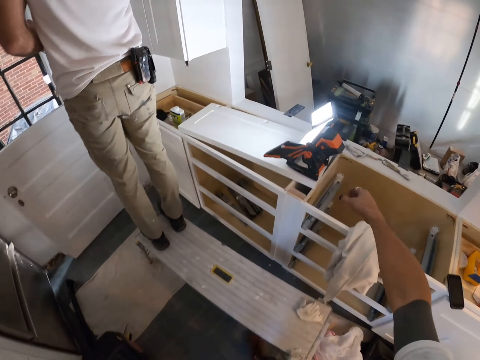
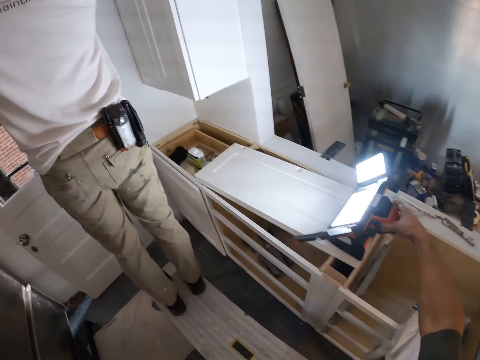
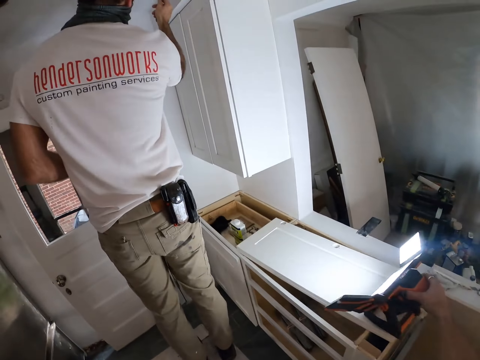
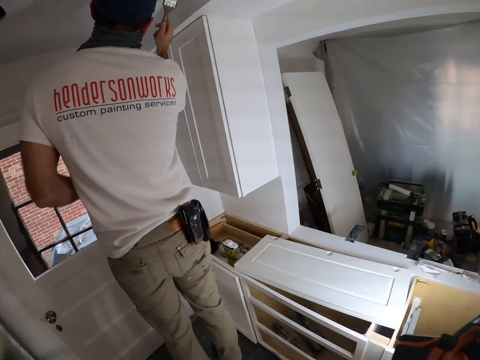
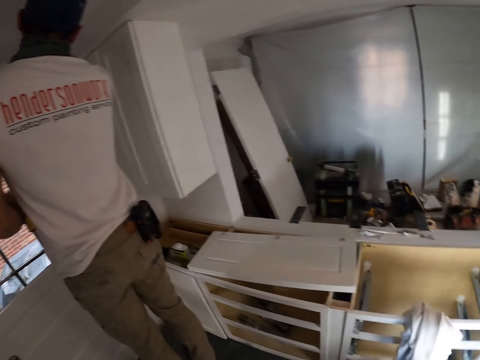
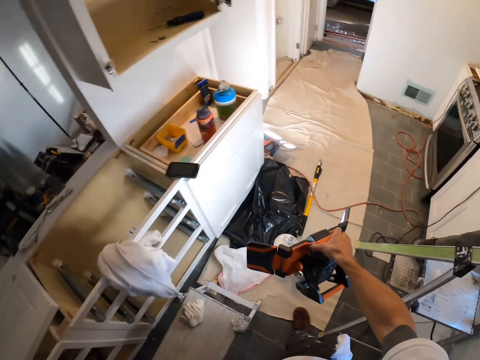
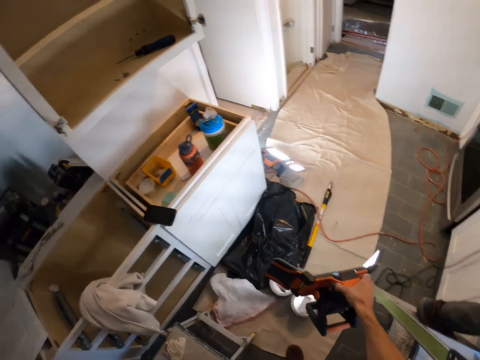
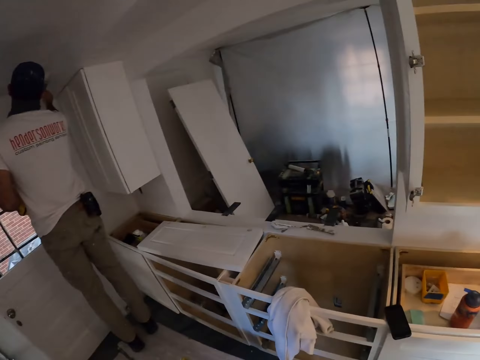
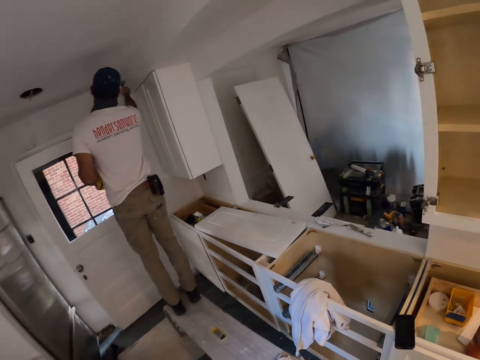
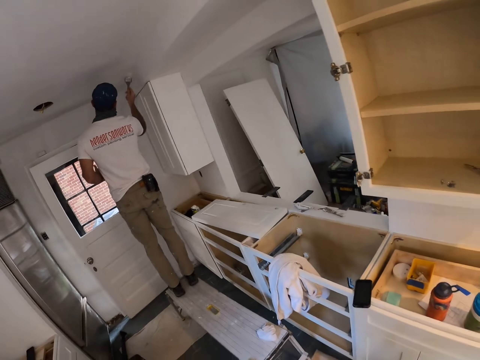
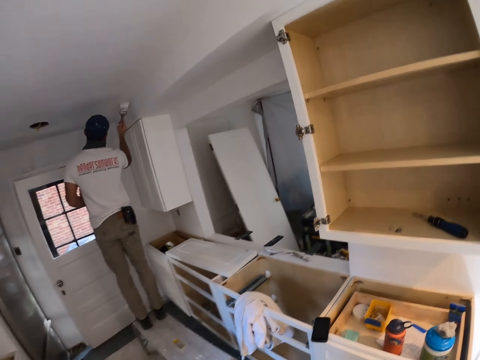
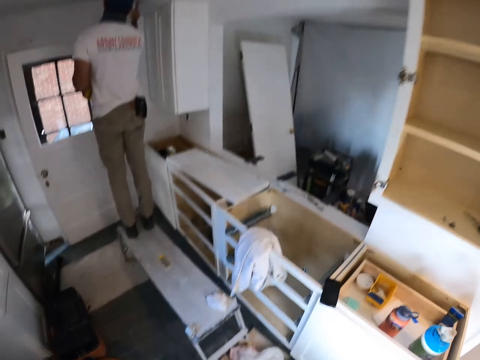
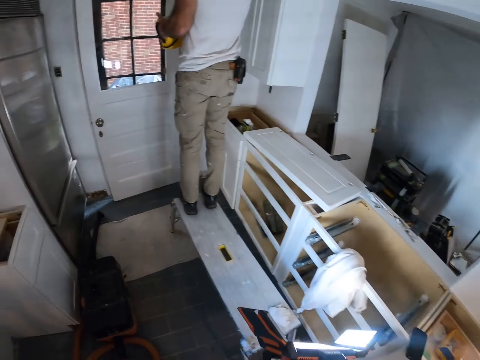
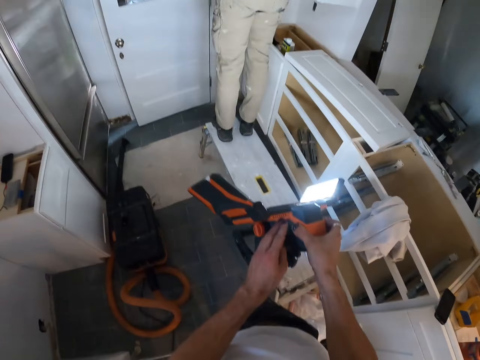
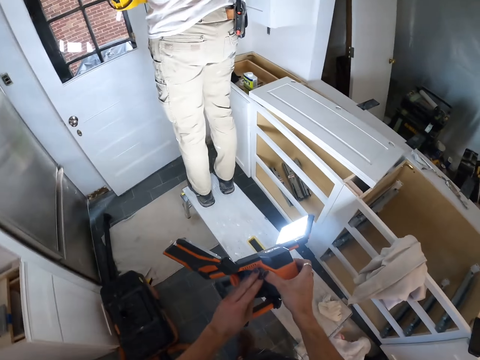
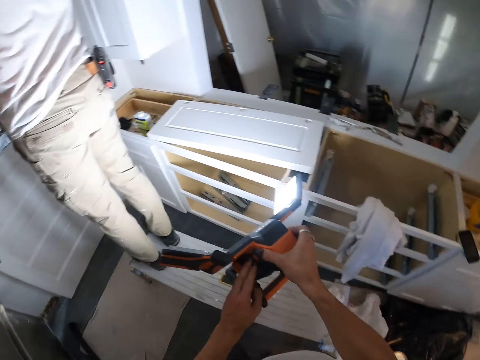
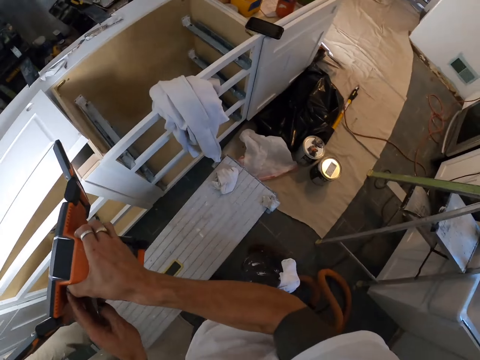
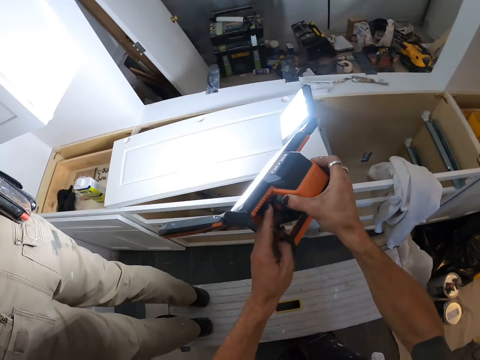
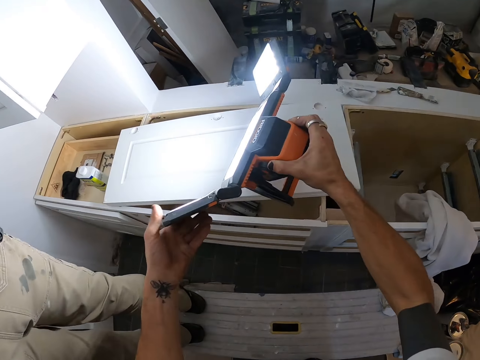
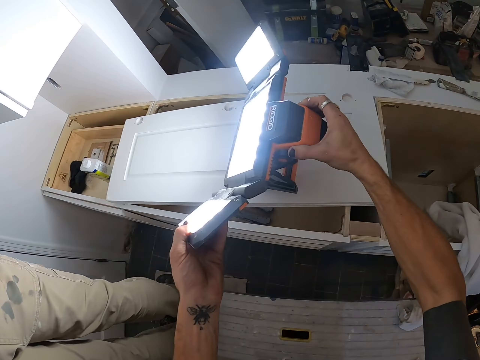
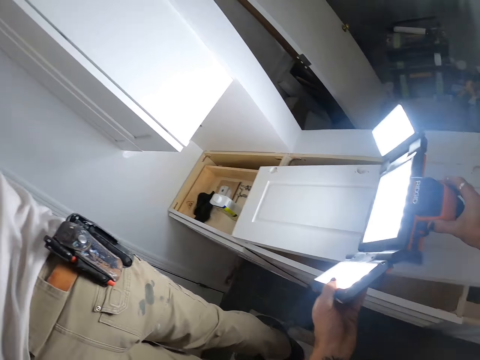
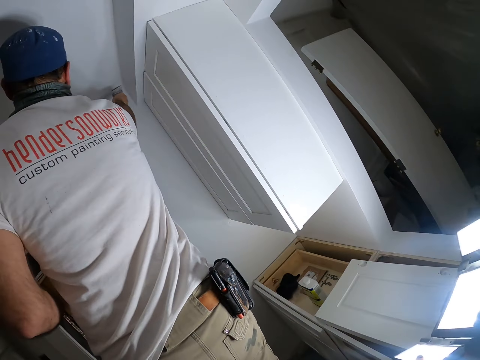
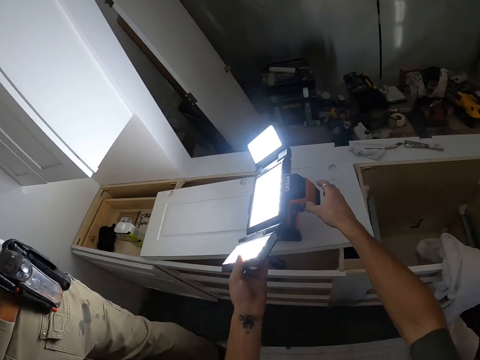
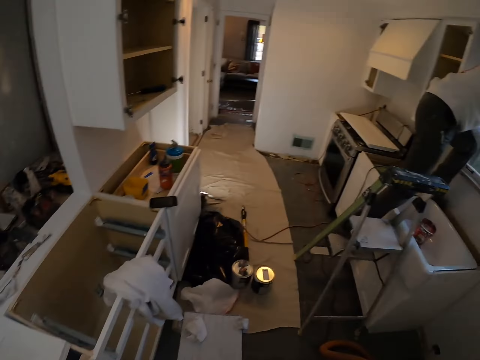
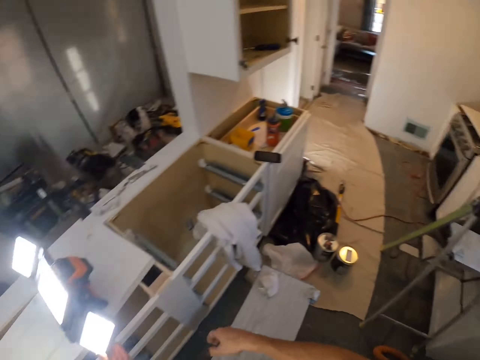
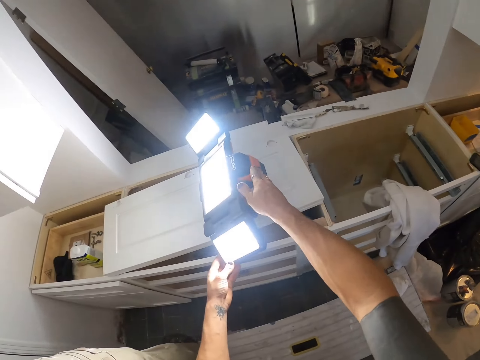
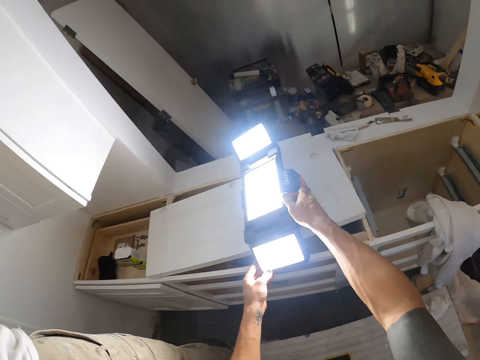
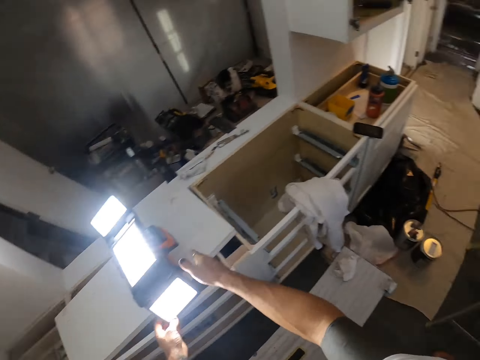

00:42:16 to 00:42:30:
The camera wearer holds the work light. A man paints the ceiling. The camera wearer looks around the house. The man paints the ceiling. The camera wearer moves the work light and puts down the work light.

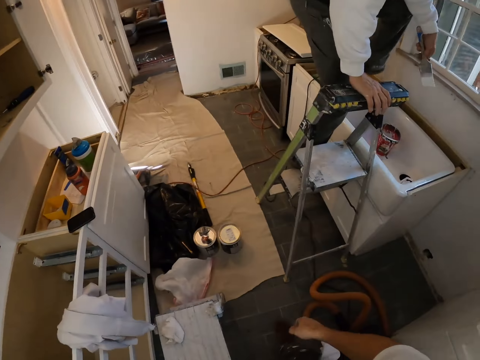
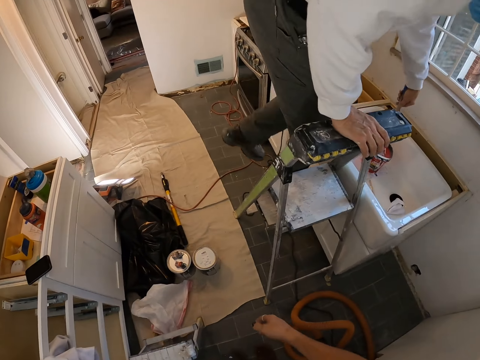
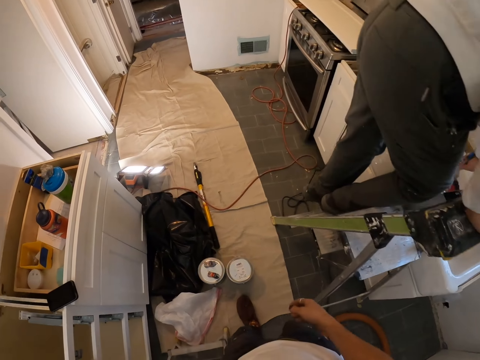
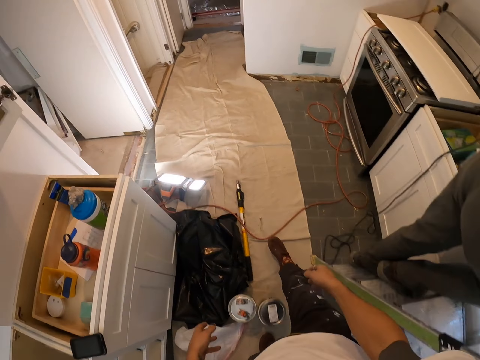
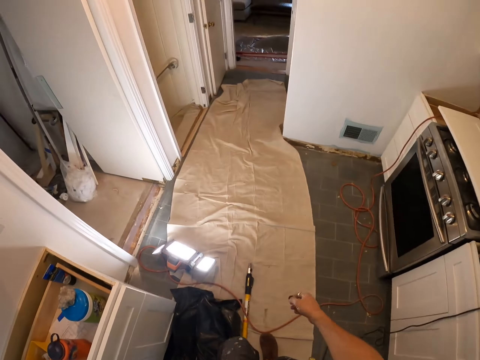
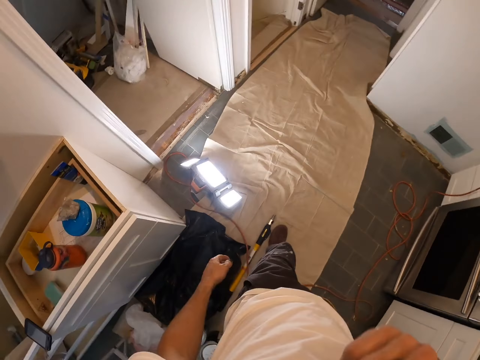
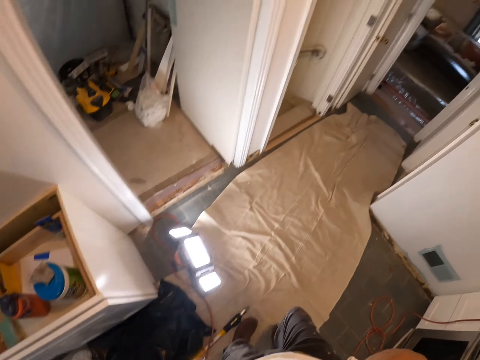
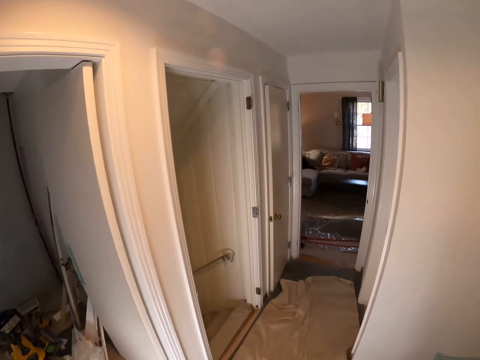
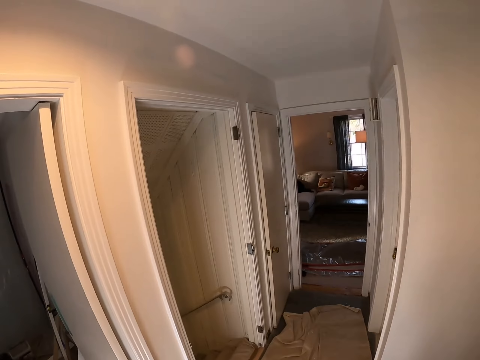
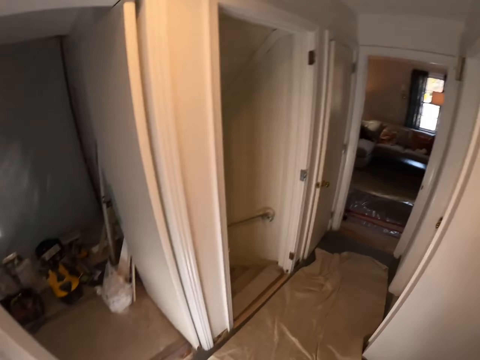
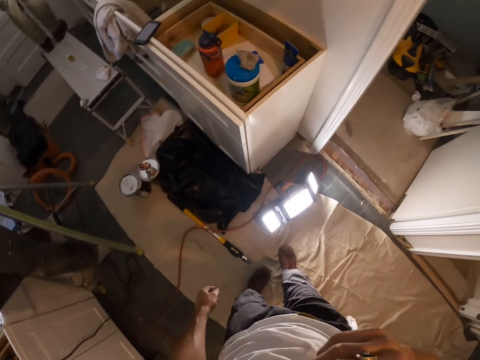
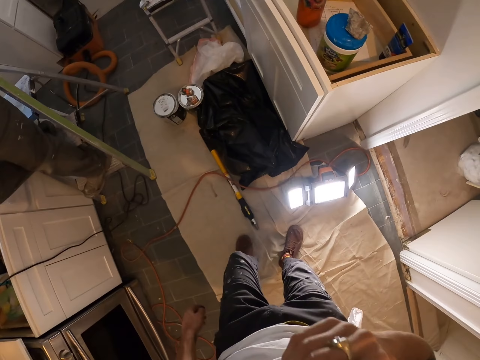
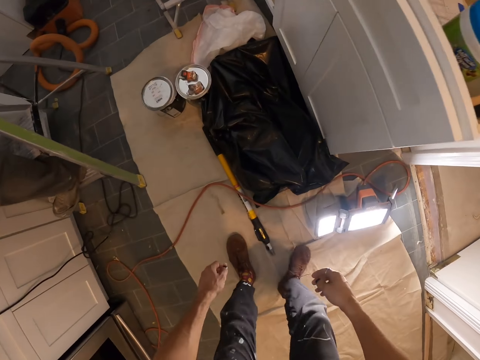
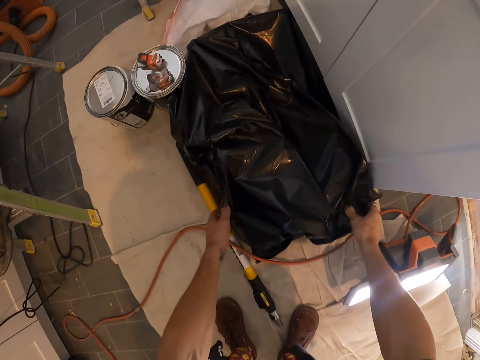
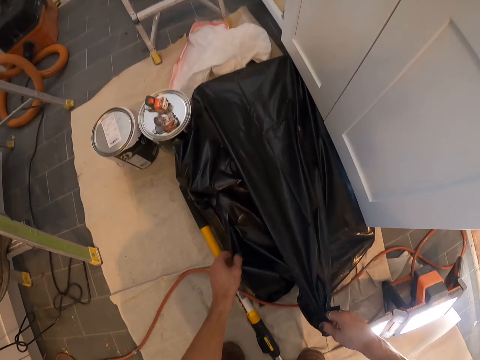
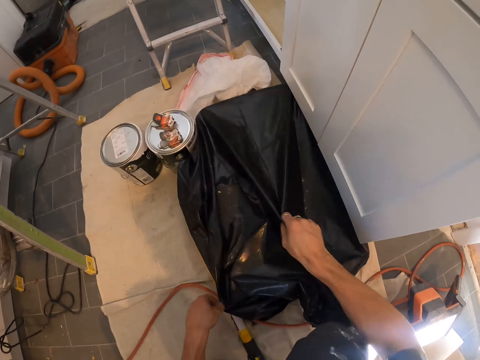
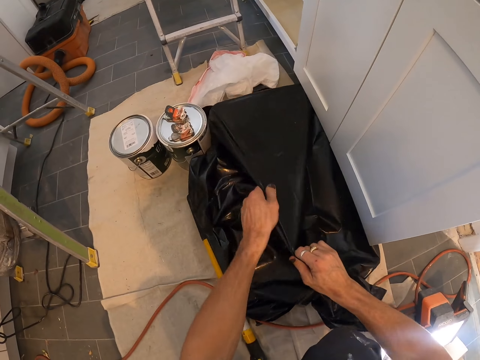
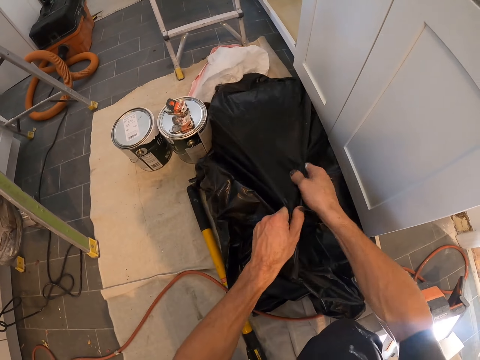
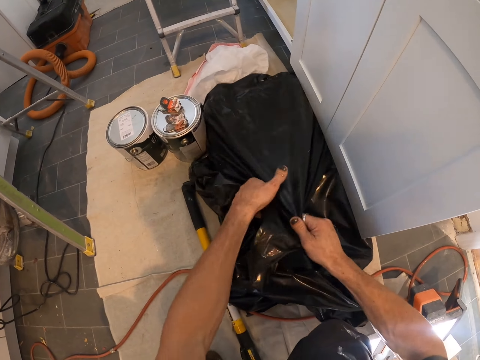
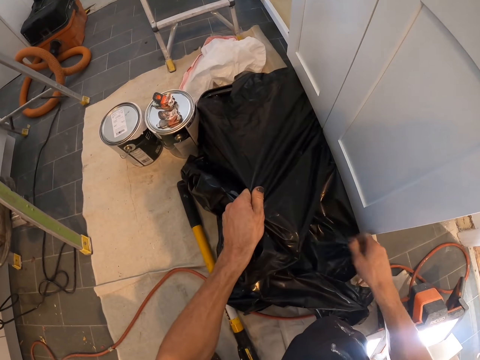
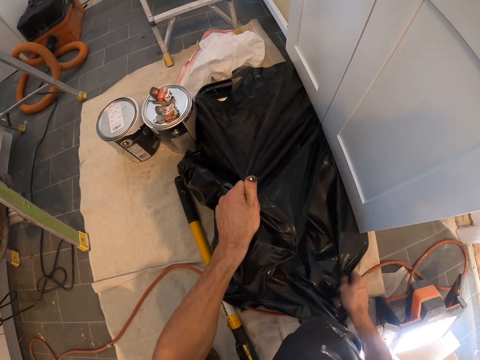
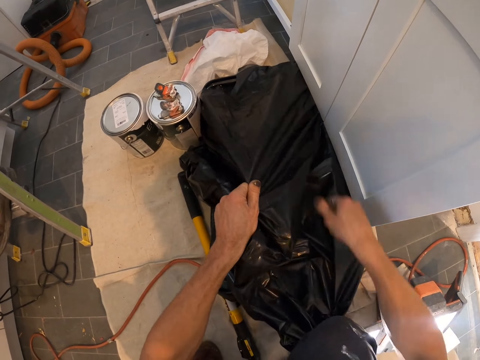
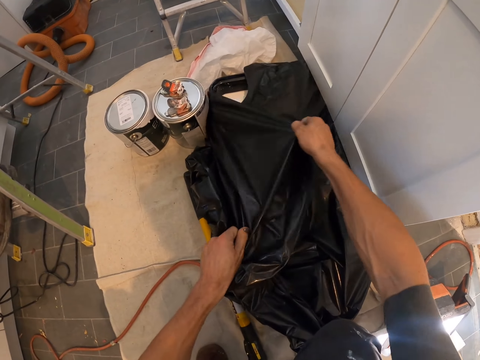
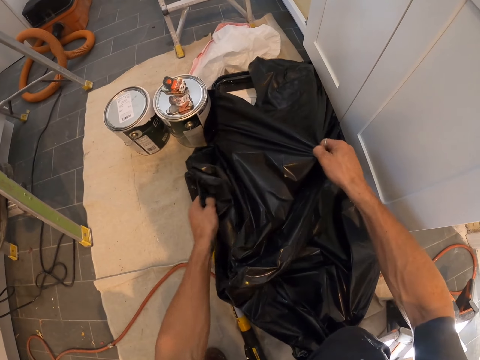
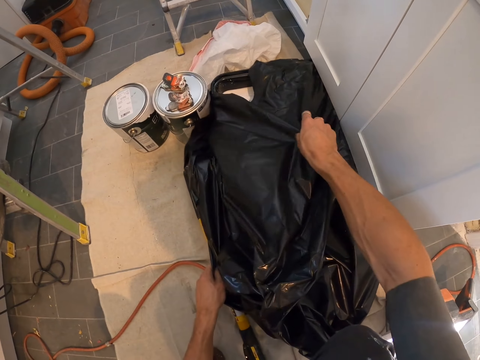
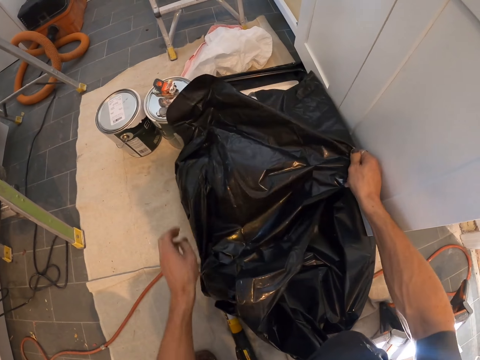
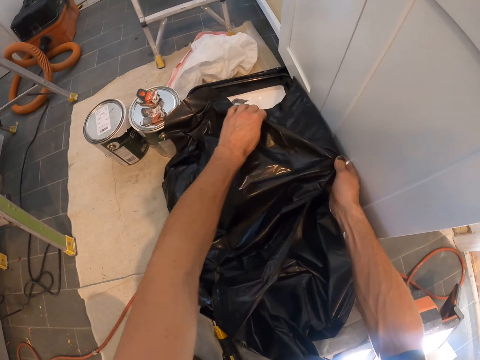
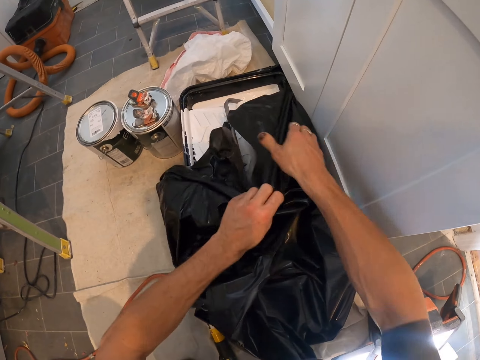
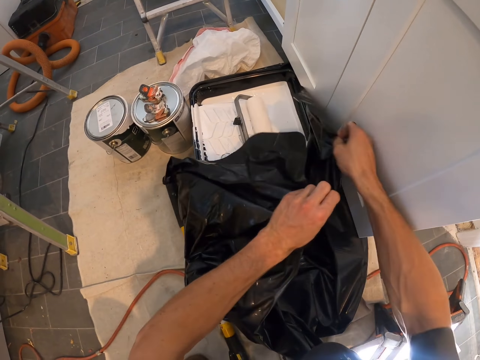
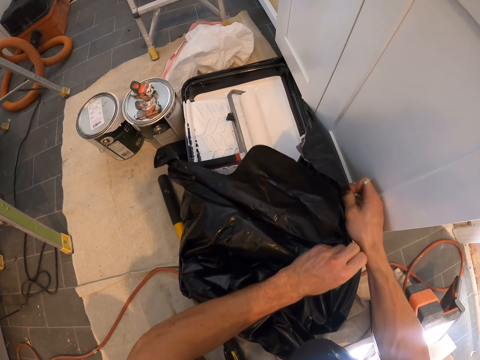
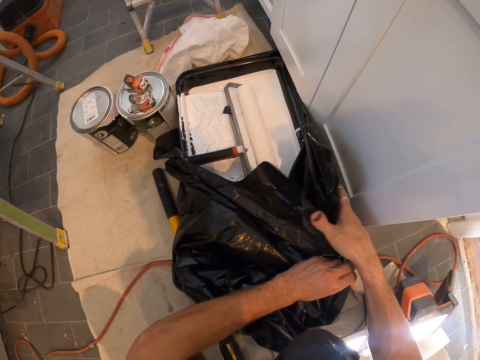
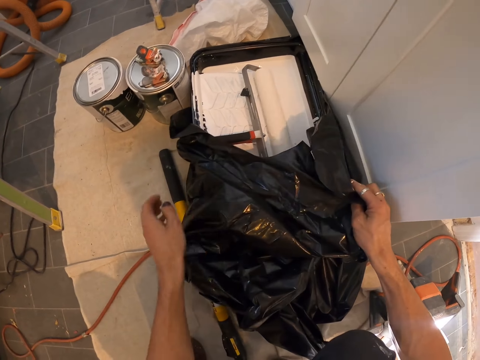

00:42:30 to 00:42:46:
The camera wearer walks around the house. He lifts his hand. He holds the plastic bag. He pulls the plastic bag.
